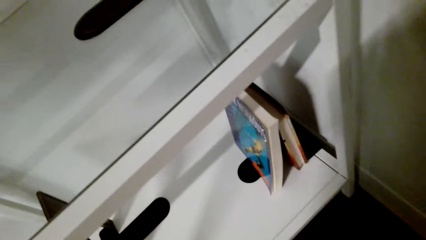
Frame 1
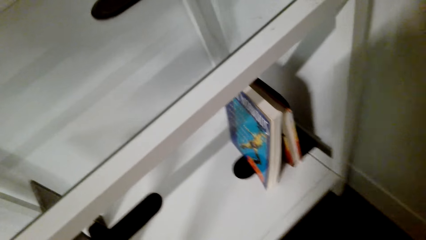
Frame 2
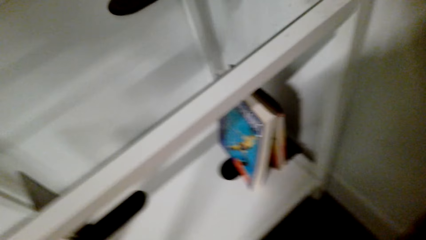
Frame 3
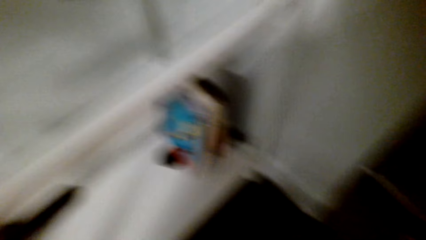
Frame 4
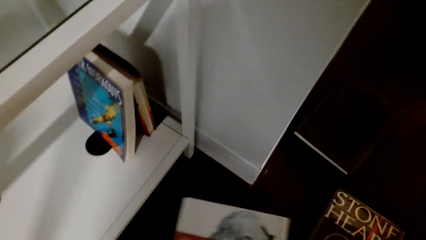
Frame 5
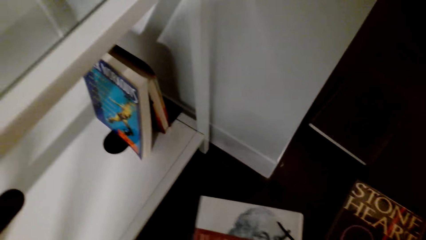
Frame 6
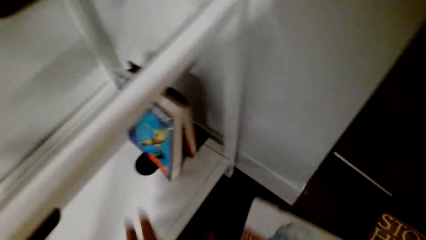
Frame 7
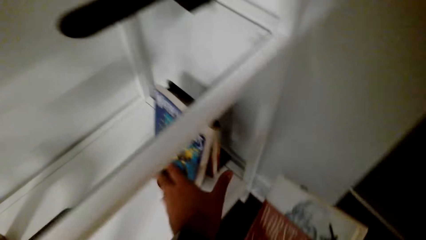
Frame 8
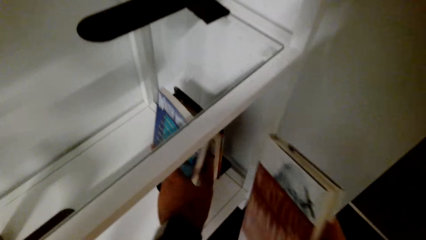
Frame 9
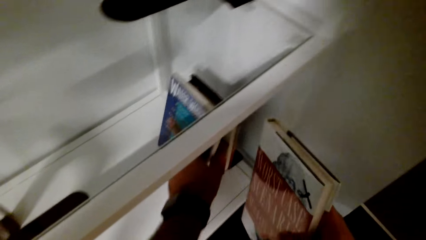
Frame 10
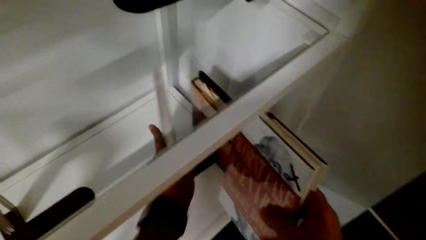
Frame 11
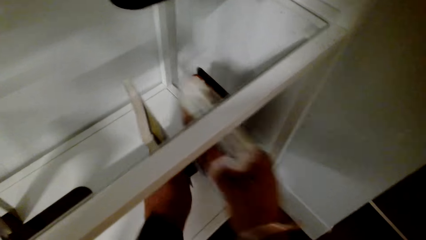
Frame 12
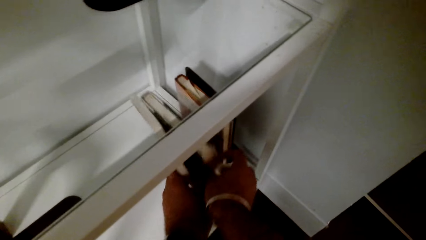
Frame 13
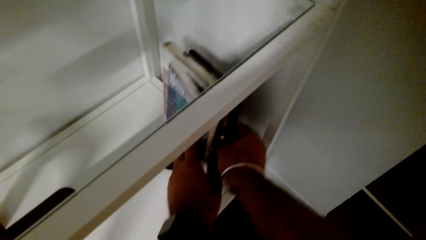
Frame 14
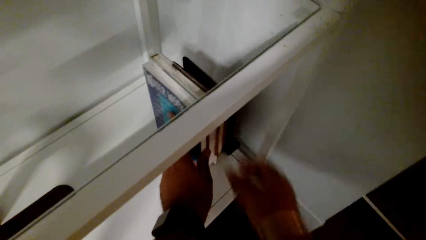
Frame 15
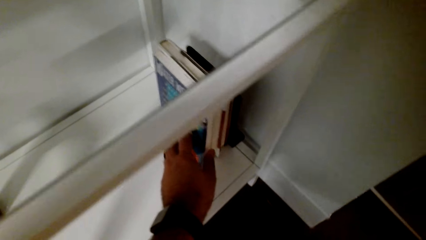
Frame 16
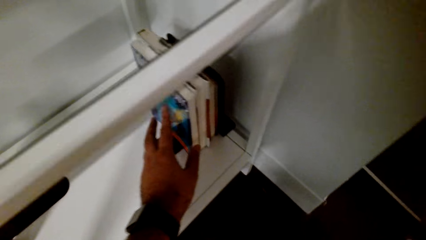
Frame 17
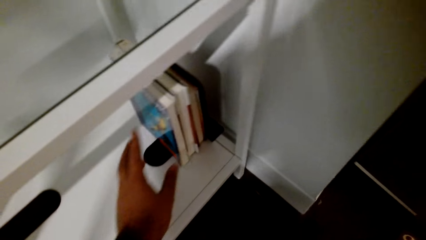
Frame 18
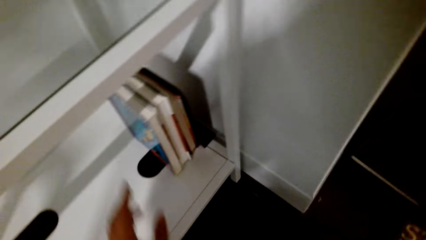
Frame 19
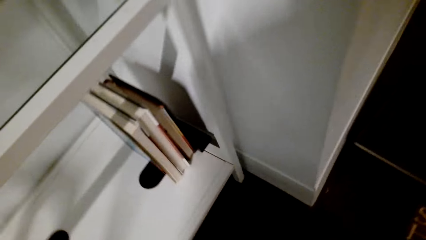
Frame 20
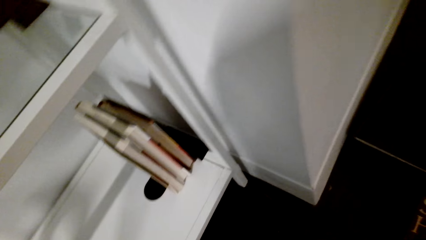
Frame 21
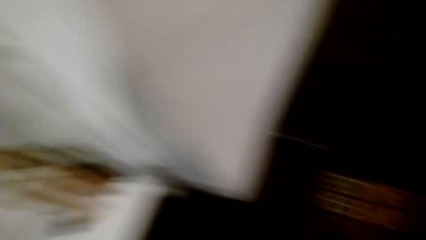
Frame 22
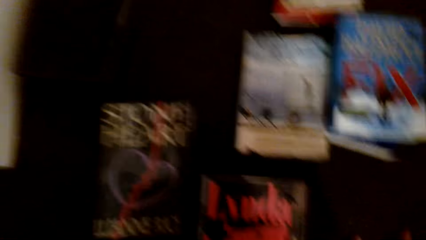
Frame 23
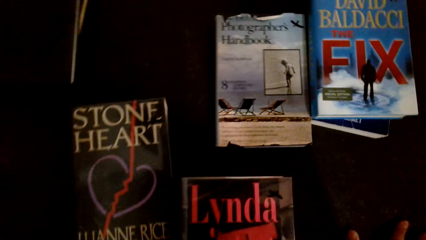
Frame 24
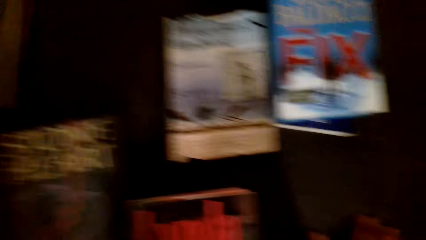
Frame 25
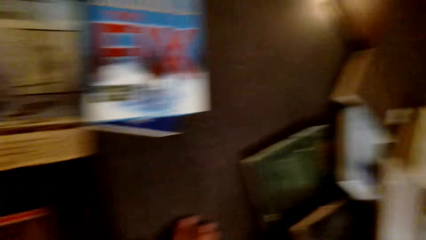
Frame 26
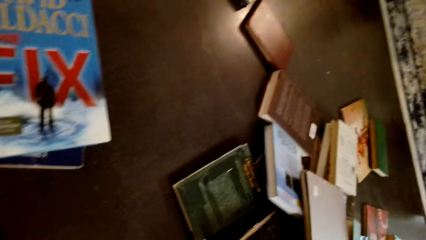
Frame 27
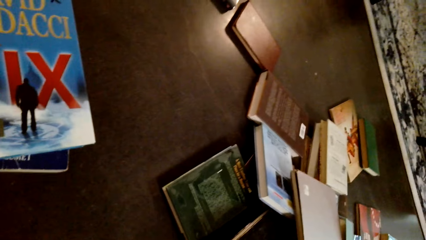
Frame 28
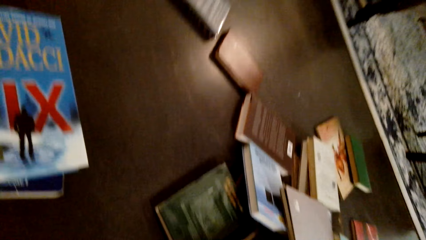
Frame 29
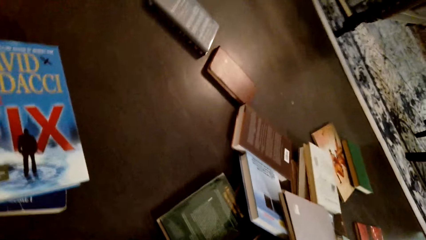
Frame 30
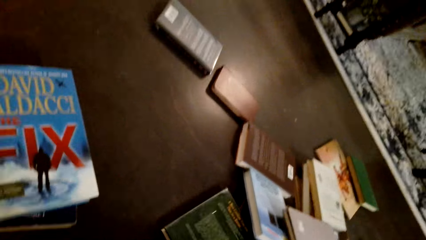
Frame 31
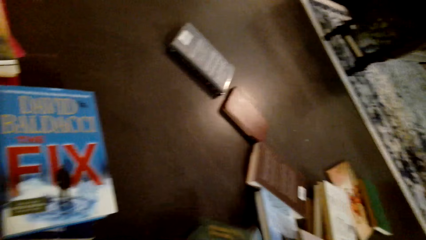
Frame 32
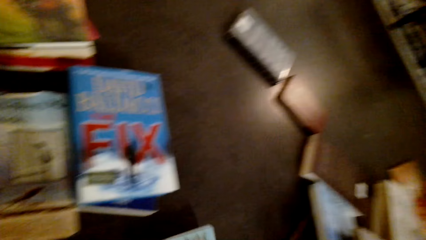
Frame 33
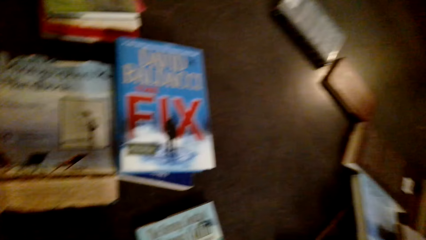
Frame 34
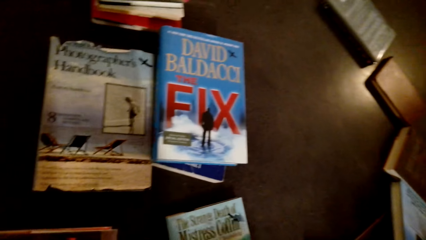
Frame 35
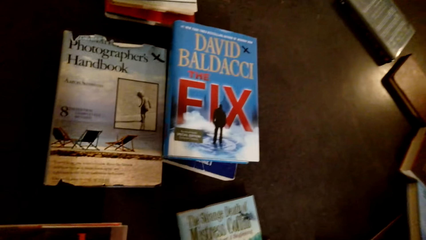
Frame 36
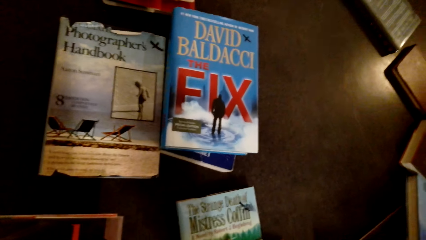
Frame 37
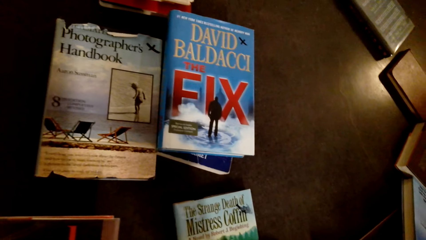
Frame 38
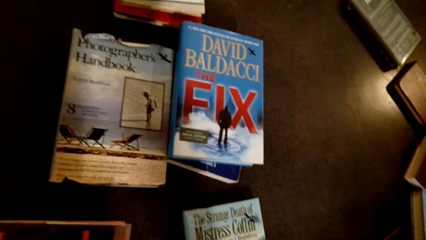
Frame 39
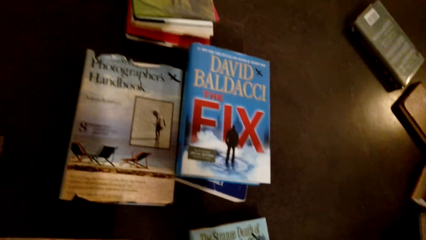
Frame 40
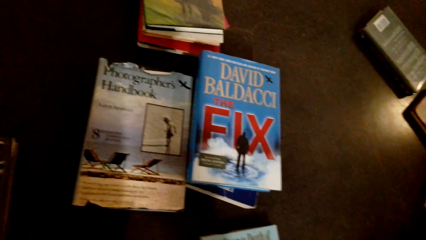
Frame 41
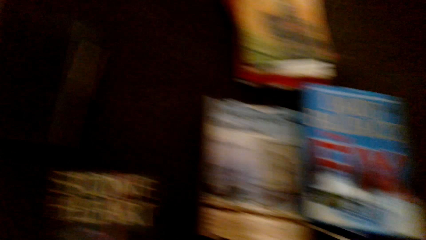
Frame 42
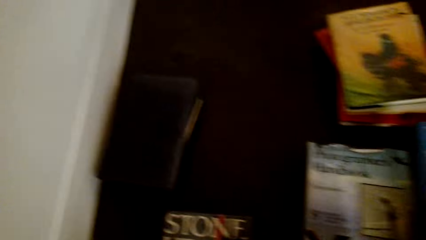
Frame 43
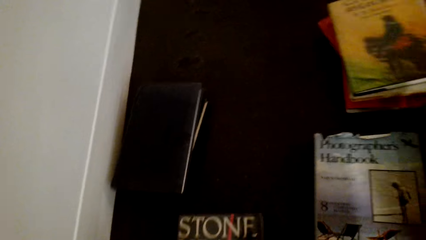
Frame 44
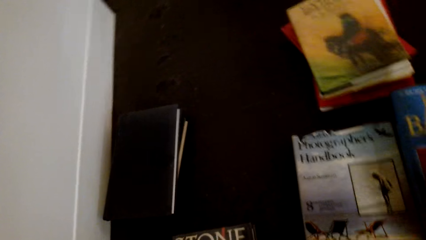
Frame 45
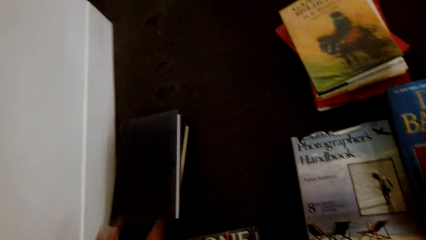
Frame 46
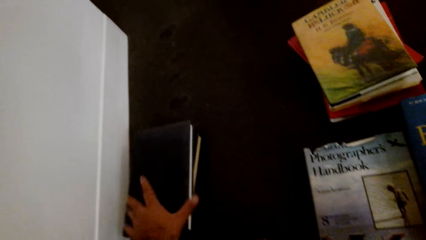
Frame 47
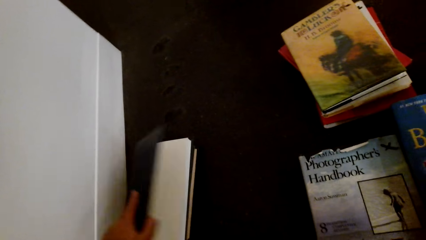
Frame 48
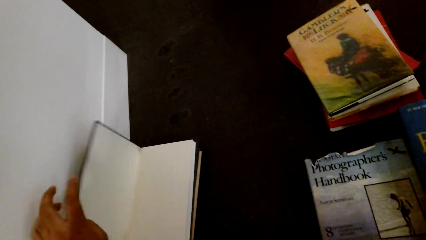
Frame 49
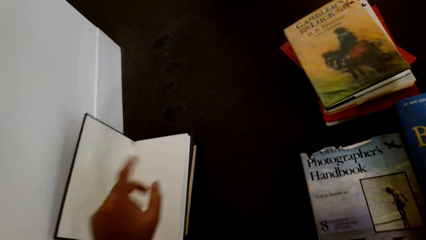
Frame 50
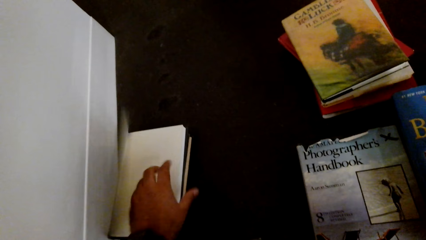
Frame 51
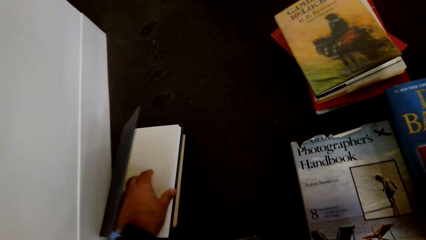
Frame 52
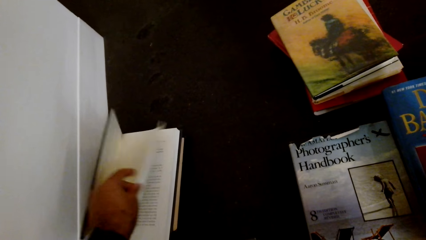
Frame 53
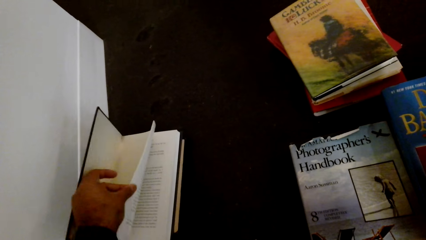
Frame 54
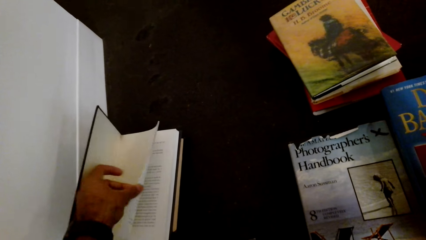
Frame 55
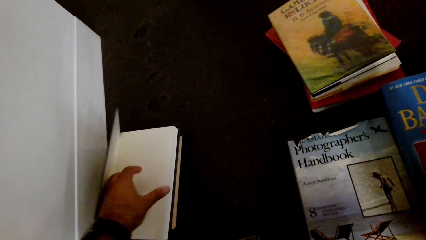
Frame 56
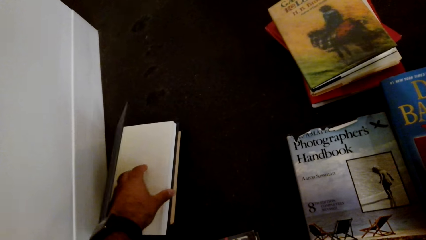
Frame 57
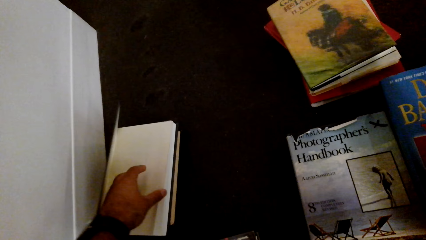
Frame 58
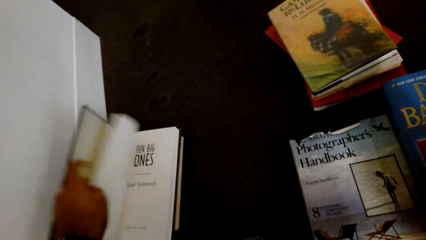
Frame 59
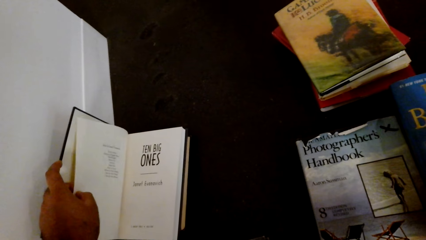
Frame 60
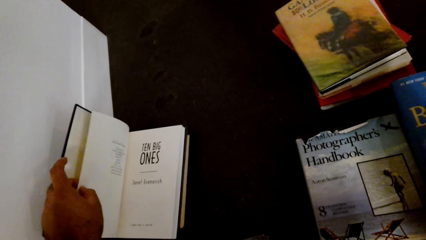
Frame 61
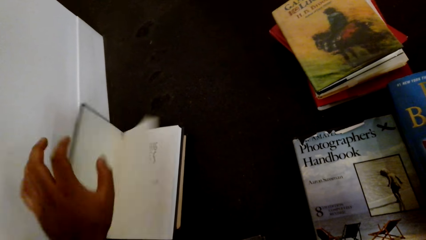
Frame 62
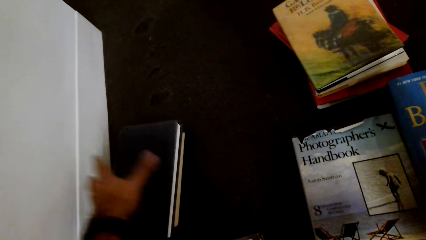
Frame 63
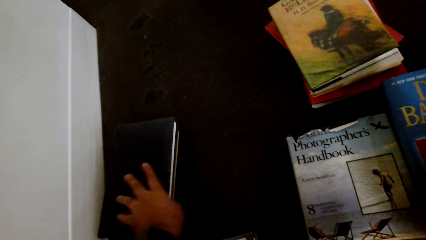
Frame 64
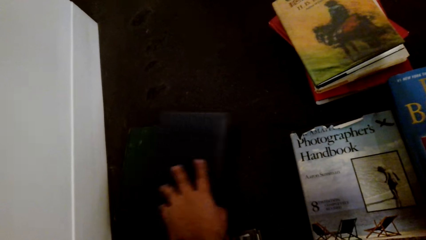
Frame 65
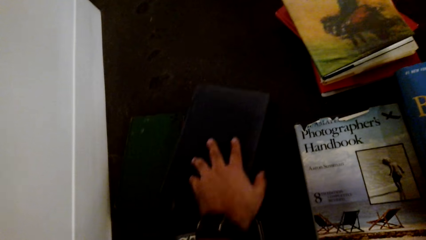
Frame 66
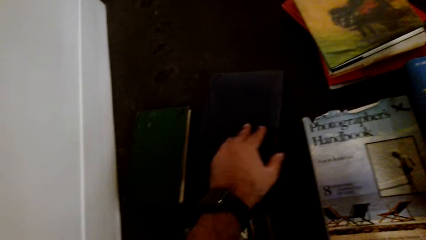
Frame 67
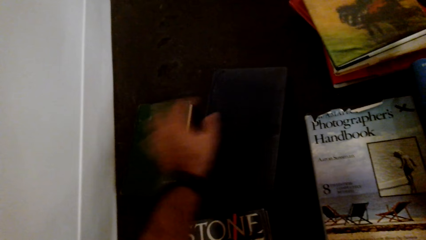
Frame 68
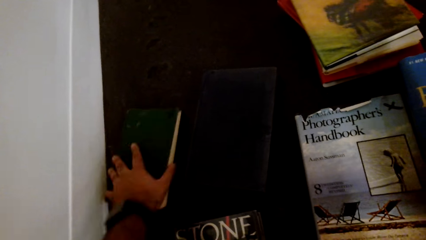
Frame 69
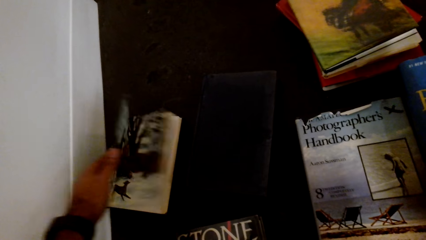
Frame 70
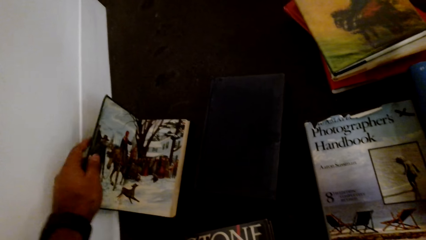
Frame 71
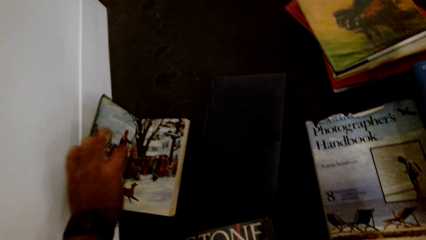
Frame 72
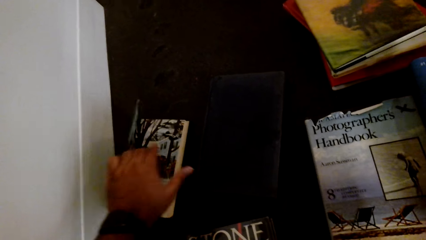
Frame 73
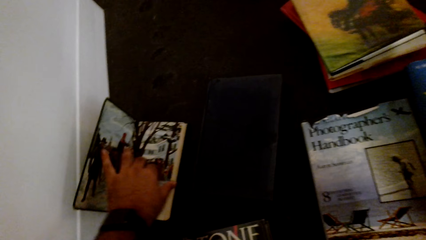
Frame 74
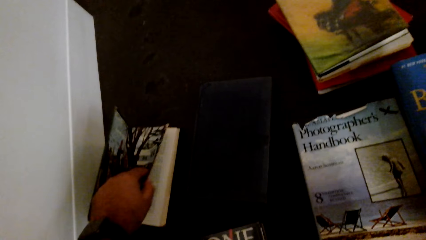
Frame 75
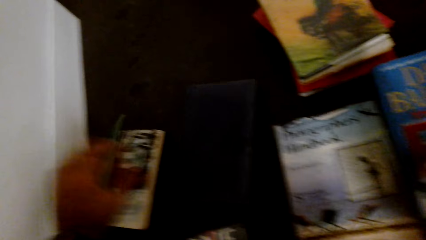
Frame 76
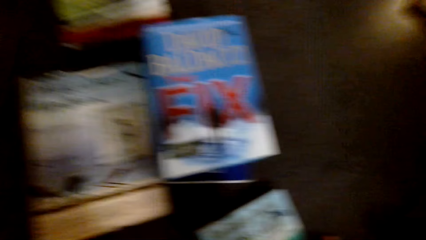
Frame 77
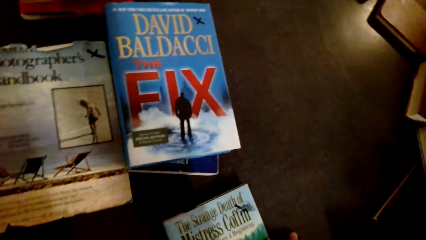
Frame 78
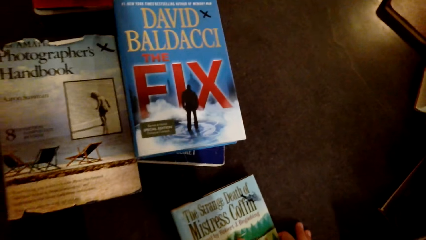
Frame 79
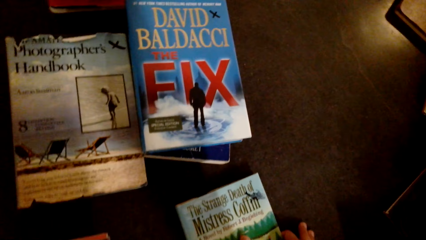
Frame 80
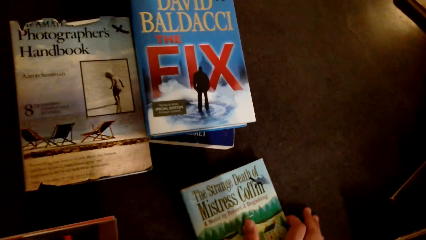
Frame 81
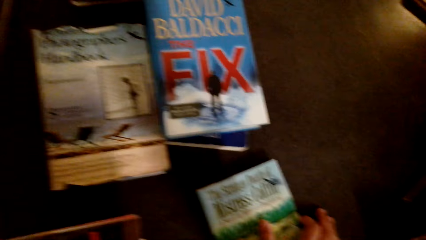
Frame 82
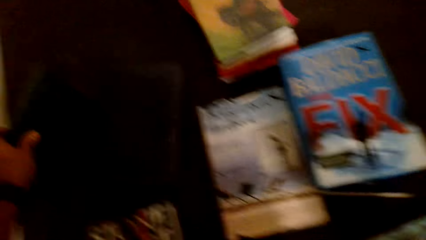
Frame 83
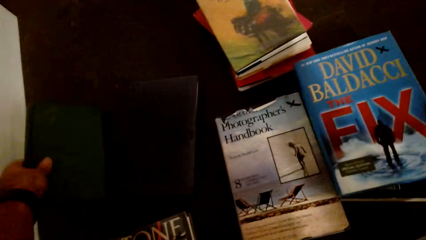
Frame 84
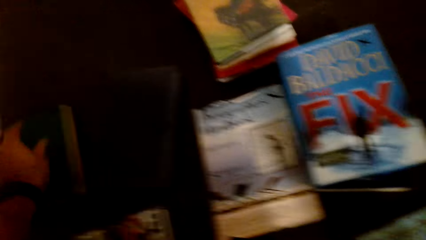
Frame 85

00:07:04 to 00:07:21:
The camera wearer arranges books on the floor. They arrange the book in the shelf. They arrange the books on the table. They arrange the books on the floor. They open the book. They open the other page of the book. They close the book. They arrange the books on the floor. They open the book.
